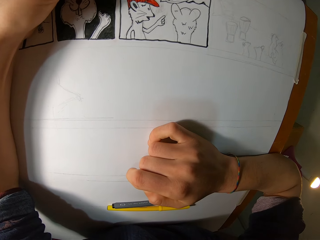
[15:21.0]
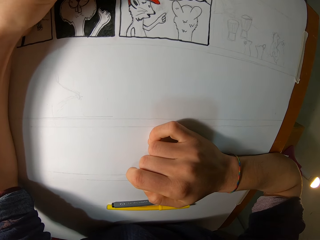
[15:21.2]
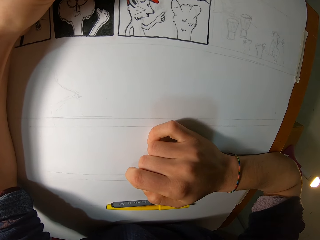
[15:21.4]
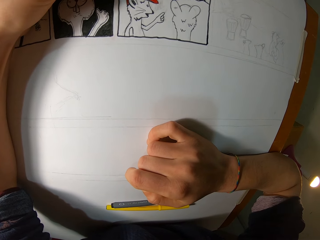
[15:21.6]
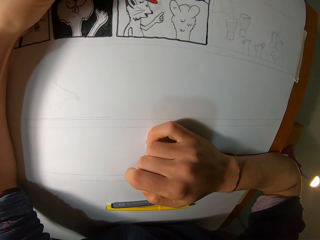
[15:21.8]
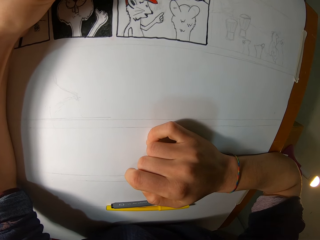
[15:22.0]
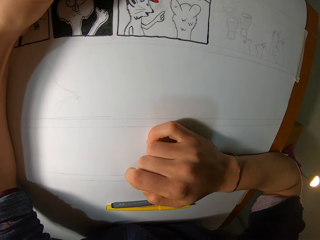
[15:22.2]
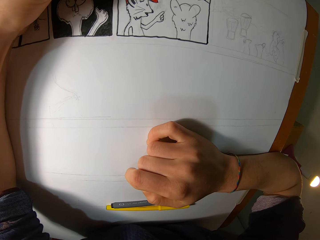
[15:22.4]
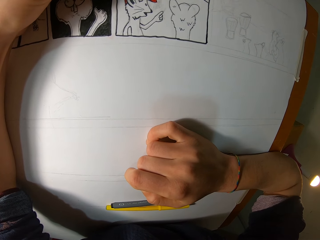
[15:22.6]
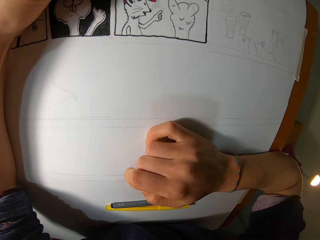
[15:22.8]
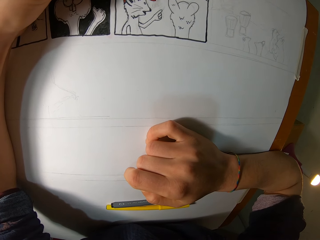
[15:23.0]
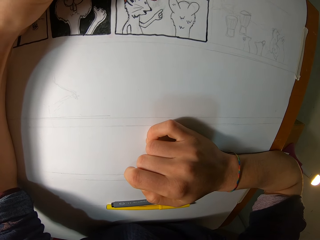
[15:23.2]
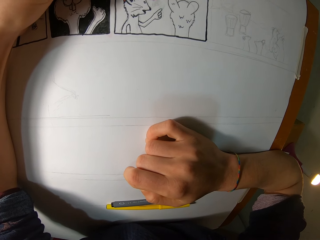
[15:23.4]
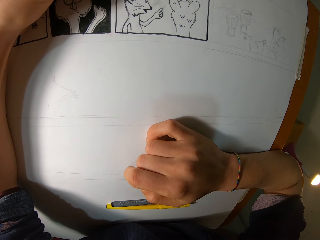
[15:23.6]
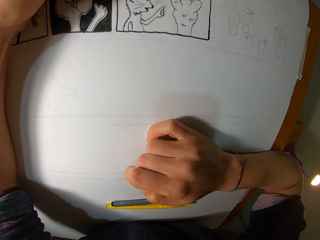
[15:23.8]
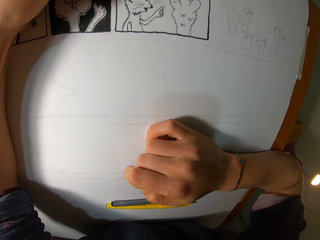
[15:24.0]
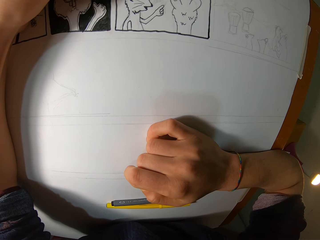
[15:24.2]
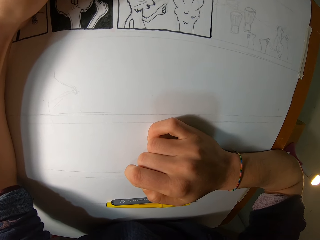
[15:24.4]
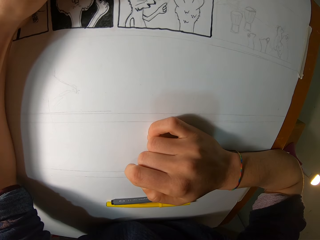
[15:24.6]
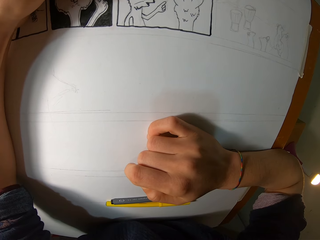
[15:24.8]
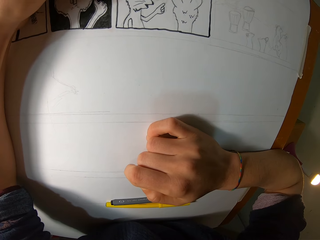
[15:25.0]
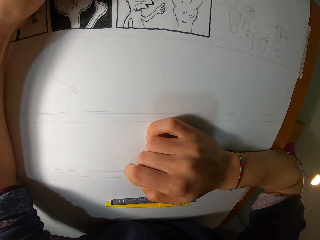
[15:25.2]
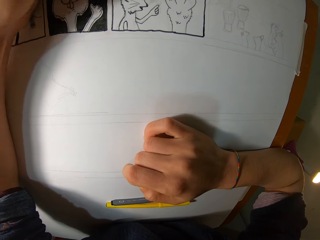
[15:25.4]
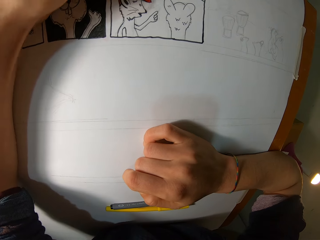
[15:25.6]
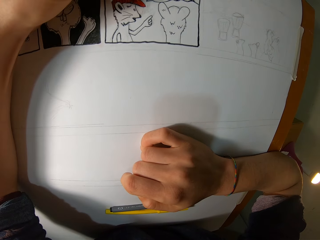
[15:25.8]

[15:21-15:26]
The camera wearer draws on a book.

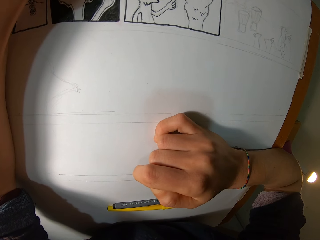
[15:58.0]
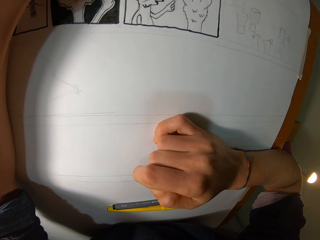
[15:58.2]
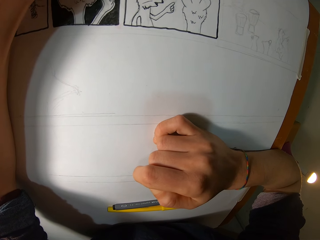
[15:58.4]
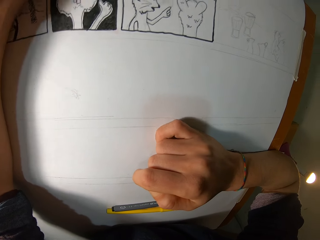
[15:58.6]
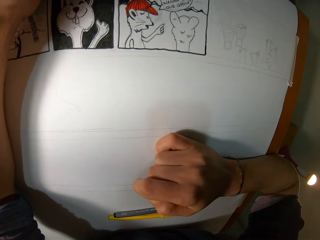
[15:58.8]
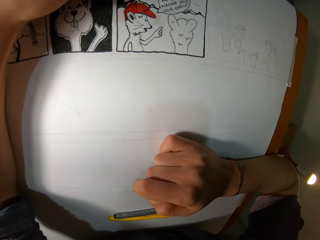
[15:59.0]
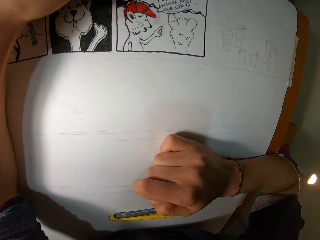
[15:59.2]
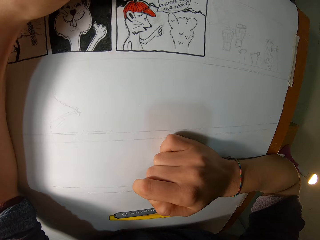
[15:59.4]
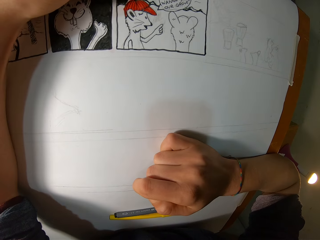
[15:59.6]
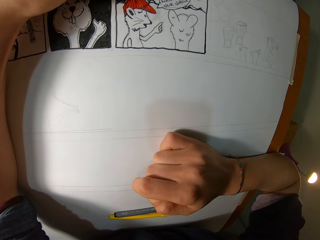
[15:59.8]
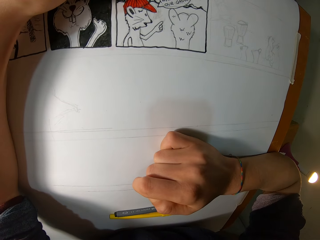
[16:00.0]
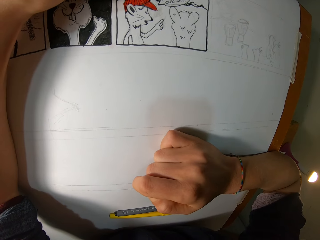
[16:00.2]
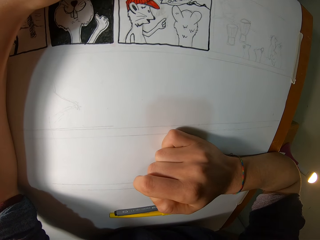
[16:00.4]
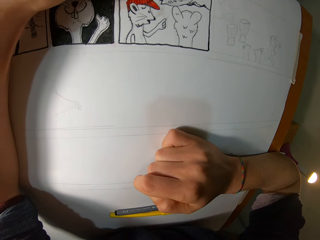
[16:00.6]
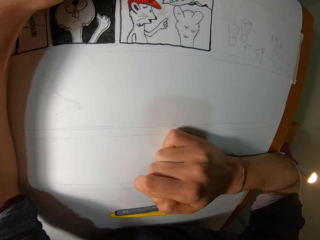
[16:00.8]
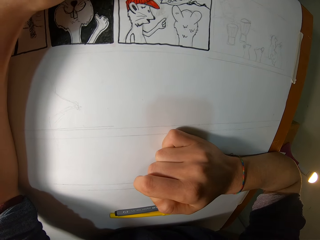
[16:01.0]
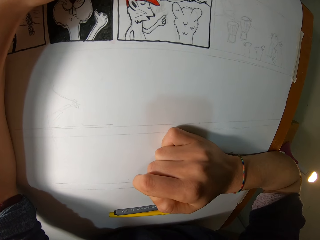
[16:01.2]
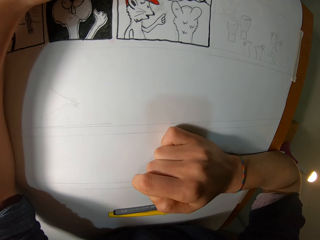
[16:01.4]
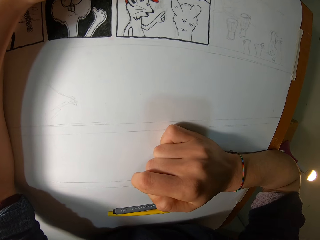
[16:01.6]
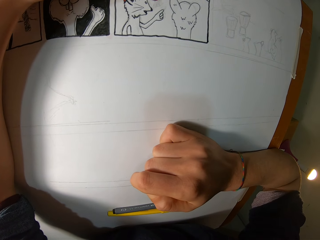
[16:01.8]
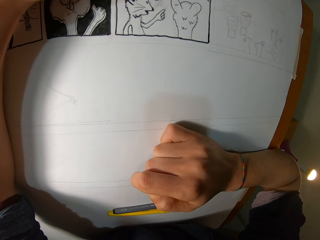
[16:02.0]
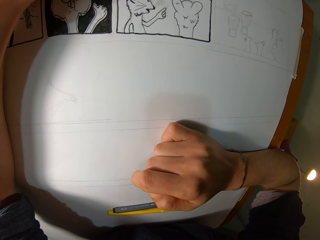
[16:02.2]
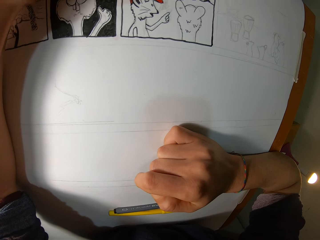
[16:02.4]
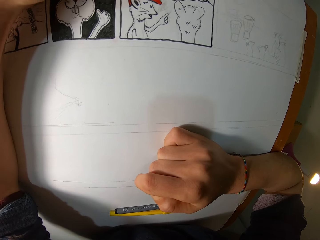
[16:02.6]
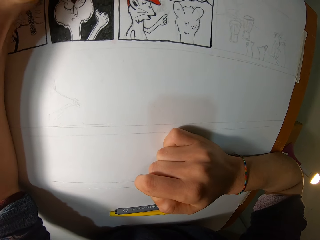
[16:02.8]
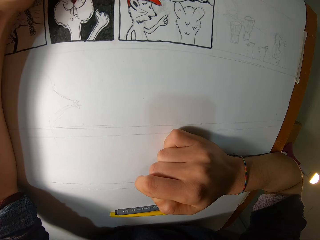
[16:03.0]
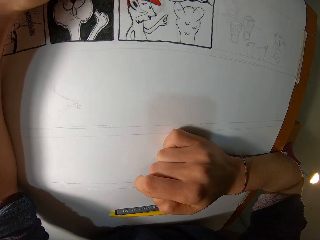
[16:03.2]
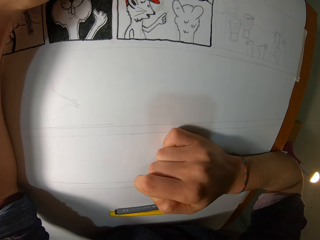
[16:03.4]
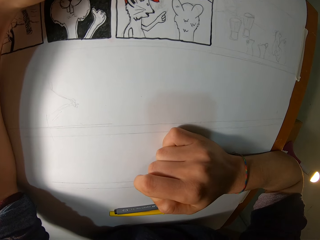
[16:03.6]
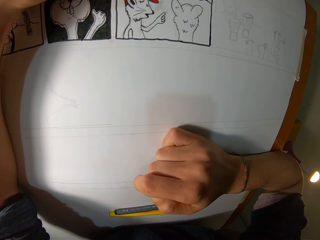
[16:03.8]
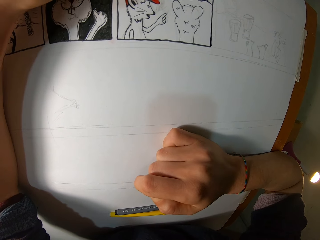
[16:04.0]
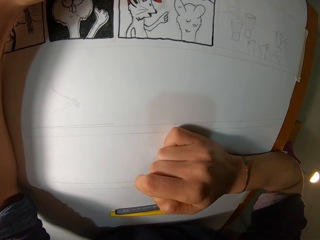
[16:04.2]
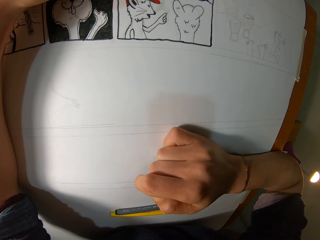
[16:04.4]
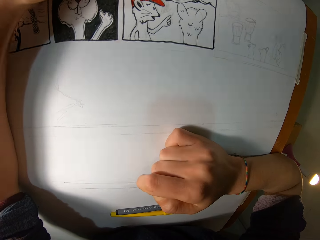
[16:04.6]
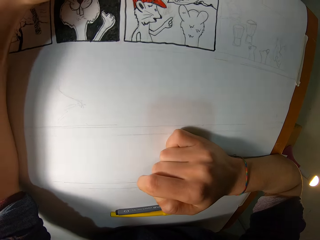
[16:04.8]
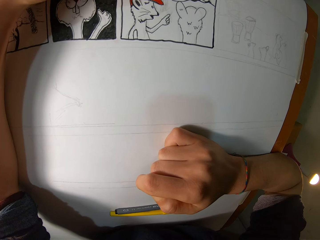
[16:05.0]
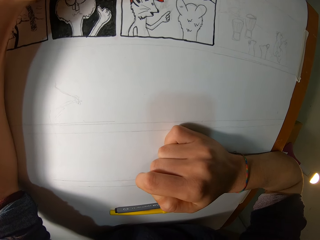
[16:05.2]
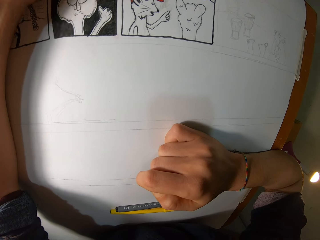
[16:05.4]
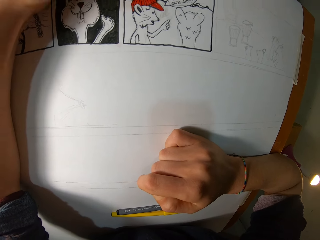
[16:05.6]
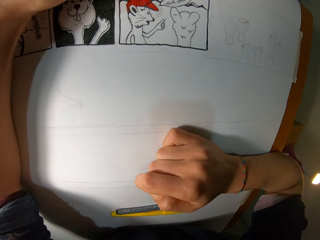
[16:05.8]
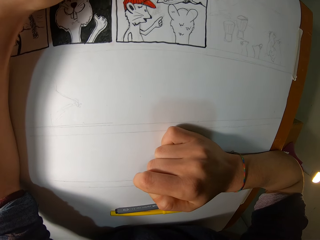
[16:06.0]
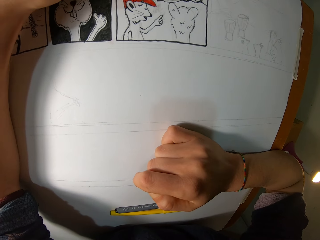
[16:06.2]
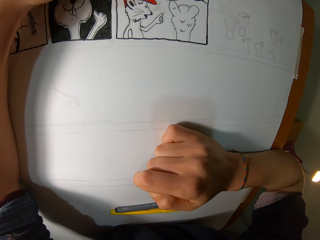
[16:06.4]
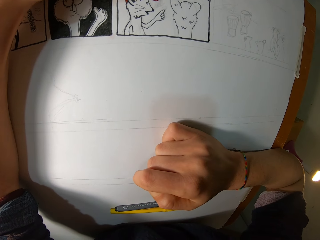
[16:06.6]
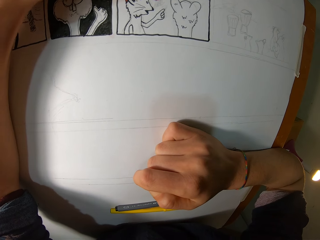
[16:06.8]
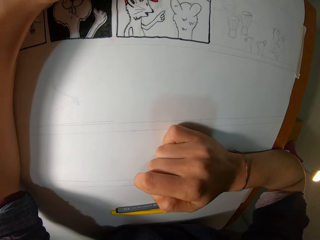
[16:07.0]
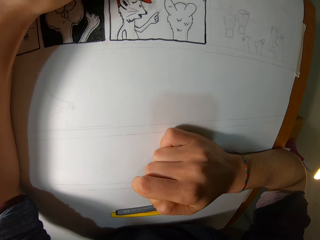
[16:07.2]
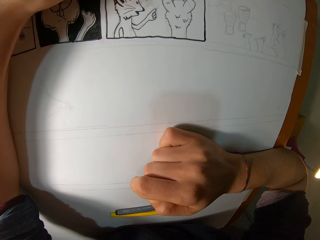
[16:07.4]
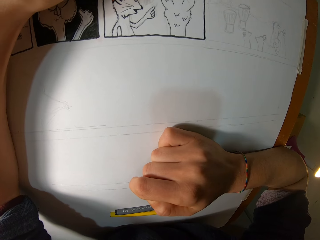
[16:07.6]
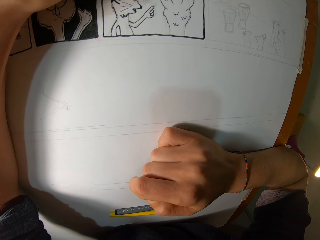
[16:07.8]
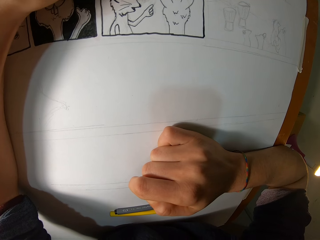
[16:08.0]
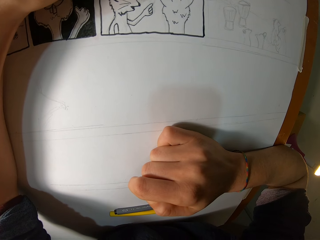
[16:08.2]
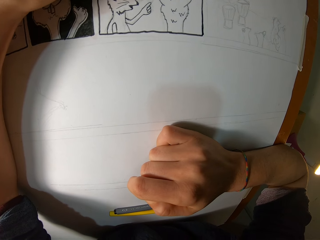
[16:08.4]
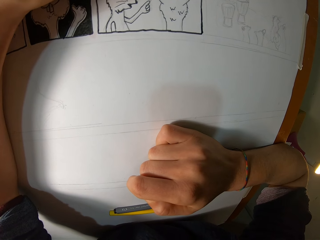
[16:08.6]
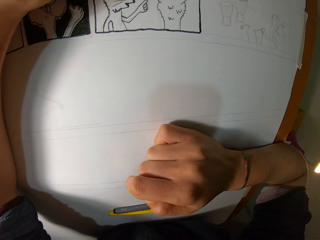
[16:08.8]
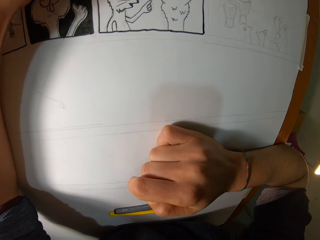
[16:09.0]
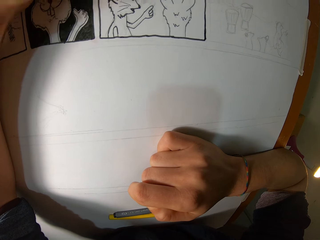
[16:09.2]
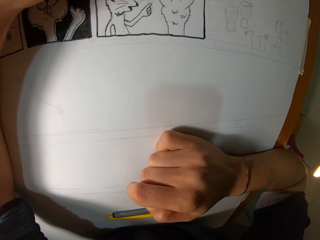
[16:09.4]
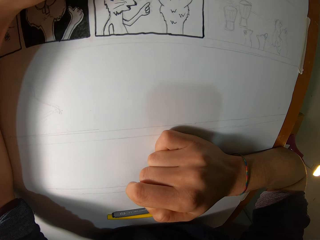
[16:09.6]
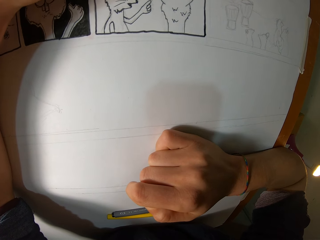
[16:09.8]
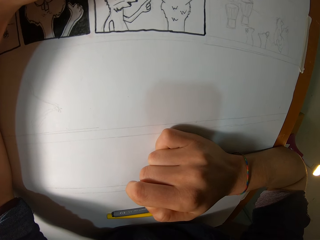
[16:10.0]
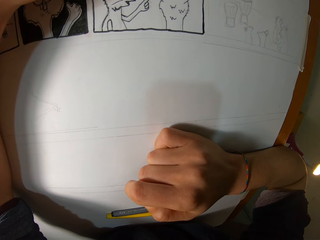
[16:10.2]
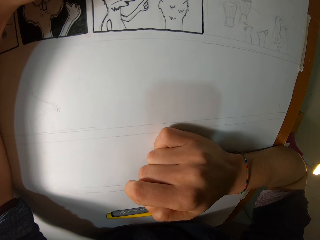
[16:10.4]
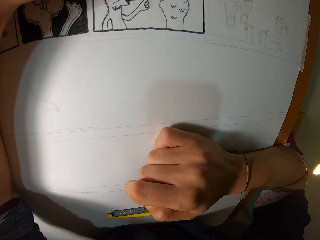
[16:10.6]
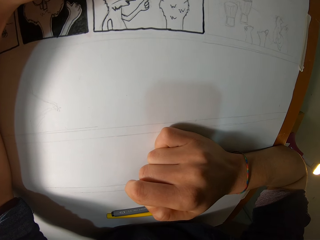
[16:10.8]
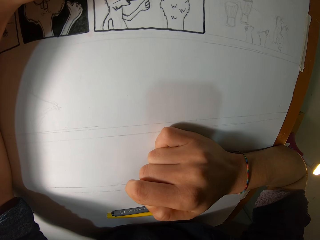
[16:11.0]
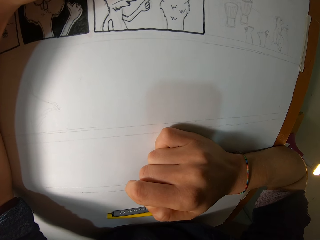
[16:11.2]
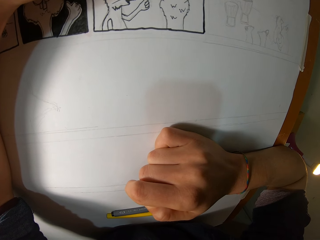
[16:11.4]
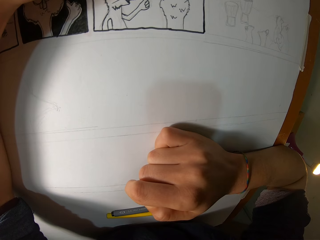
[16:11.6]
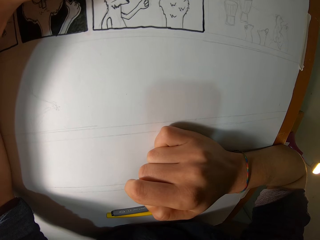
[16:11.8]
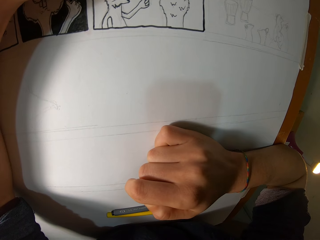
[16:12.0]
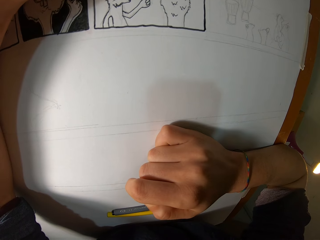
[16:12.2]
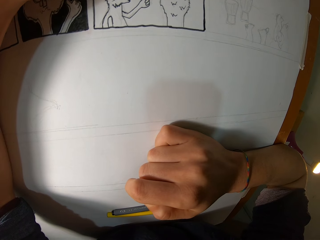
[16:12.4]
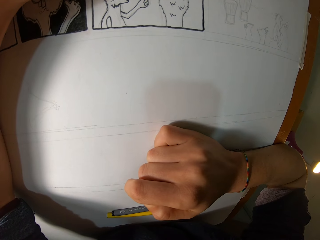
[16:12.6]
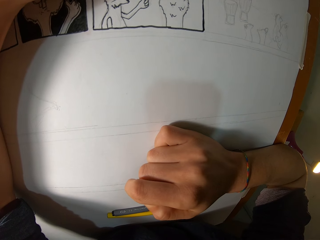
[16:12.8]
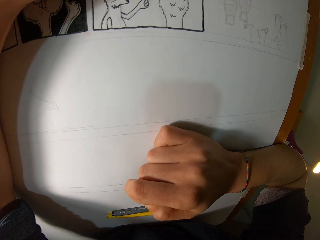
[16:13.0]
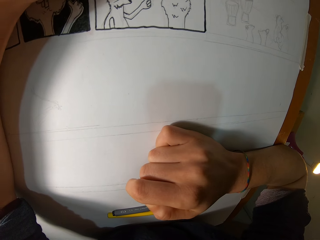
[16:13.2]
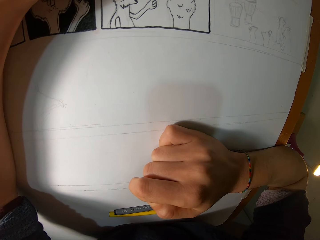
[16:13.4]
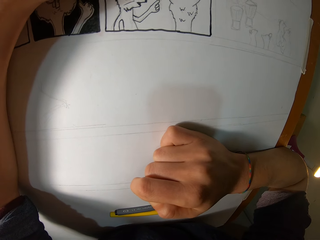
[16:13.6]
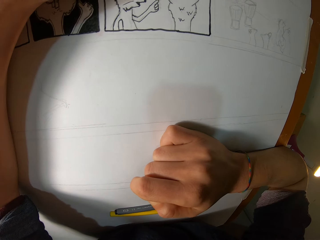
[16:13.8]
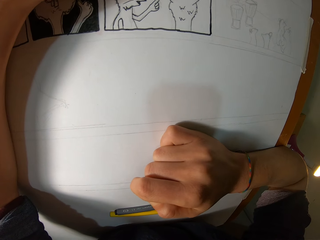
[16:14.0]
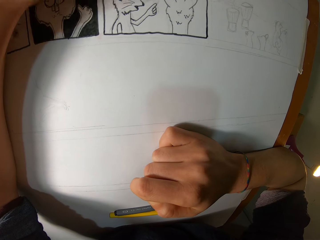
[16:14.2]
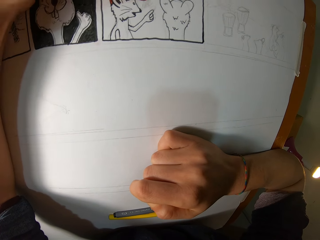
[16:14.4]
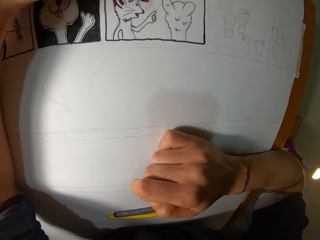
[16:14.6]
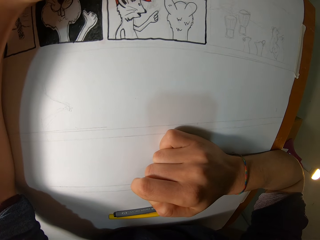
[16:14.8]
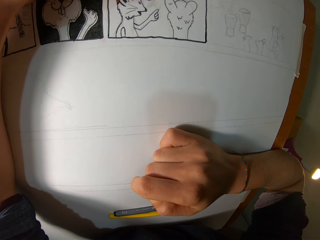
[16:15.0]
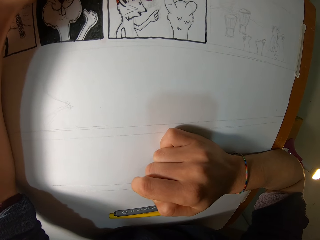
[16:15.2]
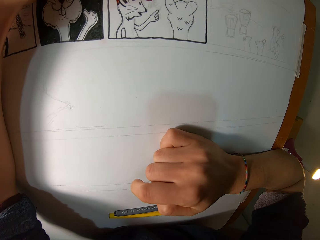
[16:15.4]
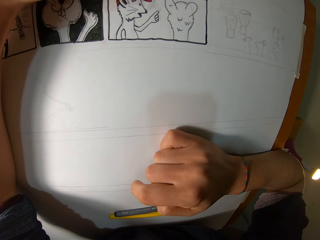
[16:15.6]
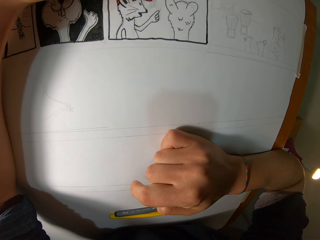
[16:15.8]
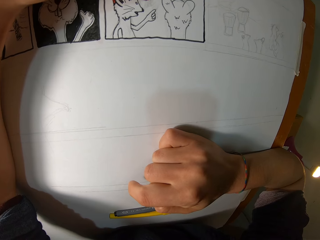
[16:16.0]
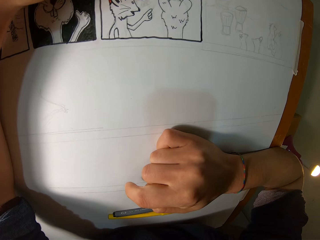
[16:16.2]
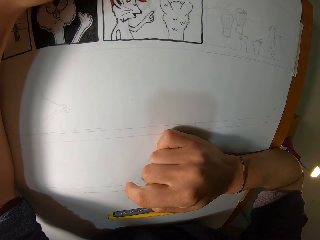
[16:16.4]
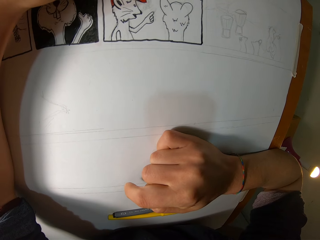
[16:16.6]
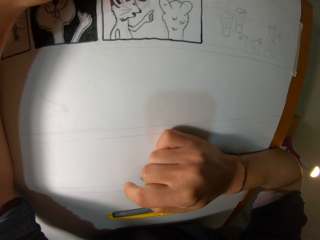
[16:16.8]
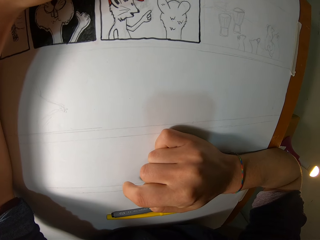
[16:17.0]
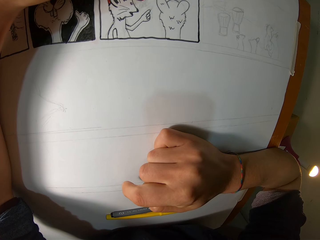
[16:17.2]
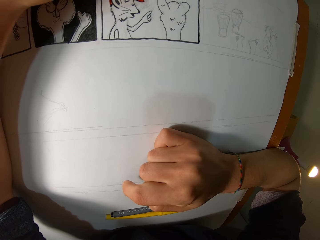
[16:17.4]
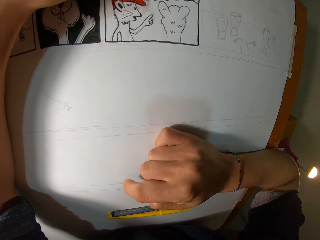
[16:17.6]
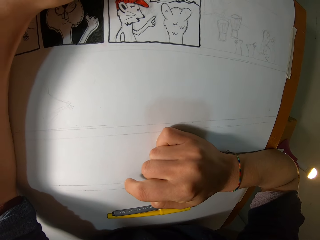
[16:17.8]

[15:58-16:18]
The camera wearer looks at a drawing. They draw on a book. They look closely at the book. They draw on the book.
